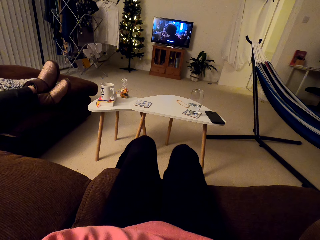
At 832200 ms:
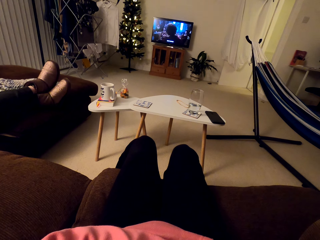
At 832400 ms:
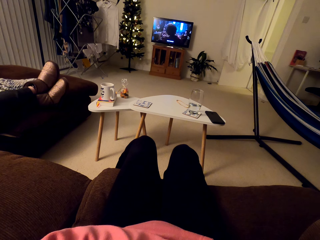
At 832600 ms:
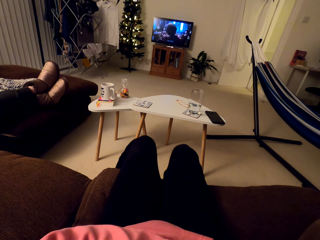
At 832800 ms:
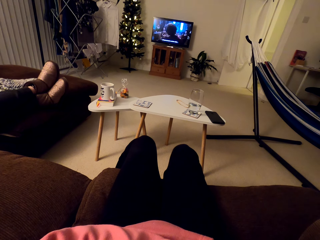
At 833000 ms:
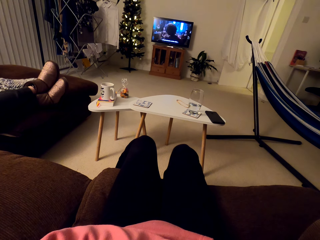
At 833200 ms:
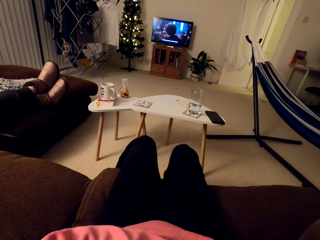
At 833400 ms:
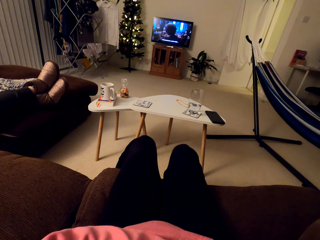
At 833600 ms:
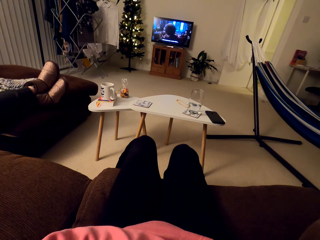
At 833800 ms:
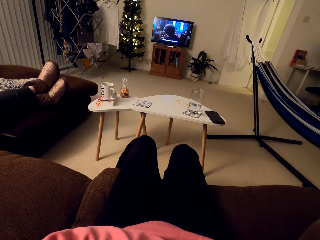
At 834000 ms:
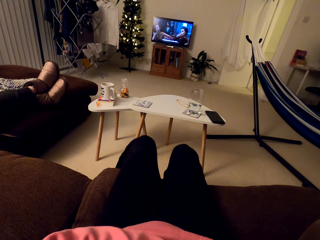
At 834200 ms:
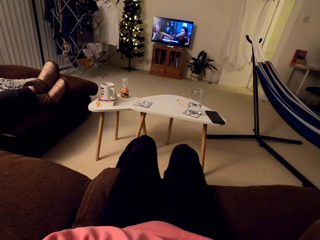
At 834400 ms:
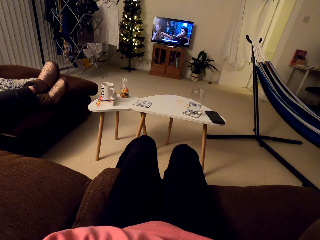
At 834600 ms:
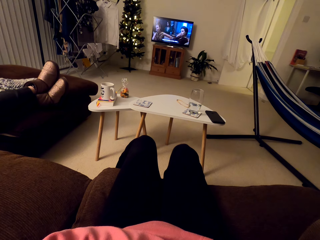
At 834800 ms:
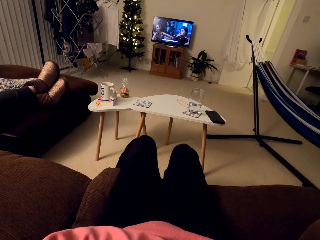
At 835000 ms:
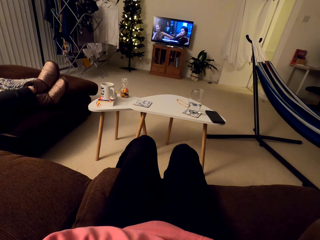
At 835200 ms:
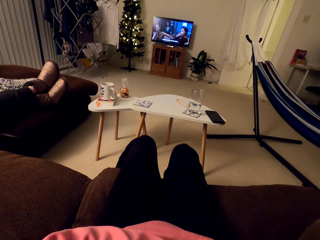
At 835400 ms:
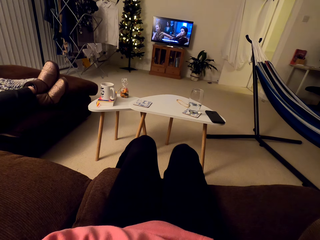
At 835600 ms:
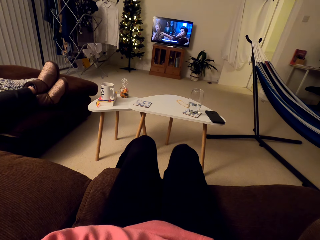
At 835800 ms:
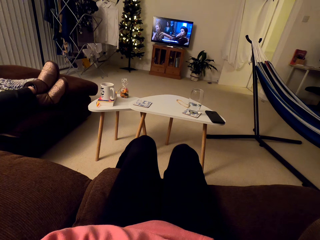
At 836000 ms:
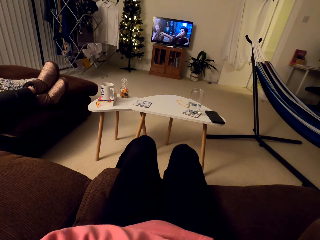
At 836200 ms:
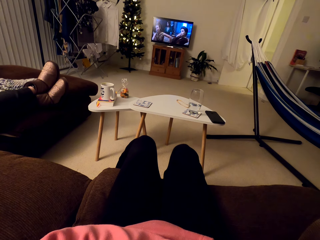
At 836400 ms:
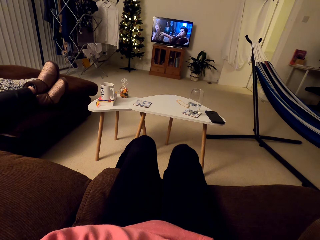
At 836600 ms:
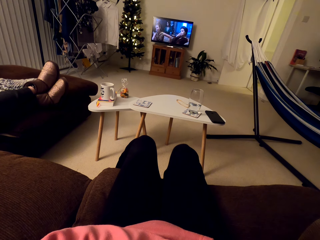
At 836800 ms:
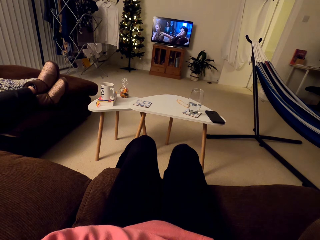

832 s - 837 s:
The camera wearer watches the television.

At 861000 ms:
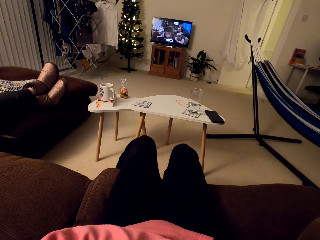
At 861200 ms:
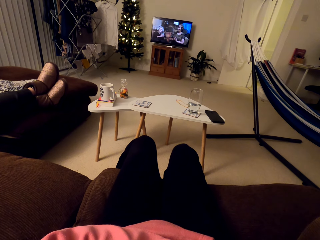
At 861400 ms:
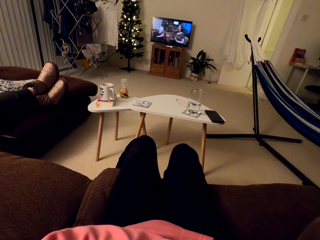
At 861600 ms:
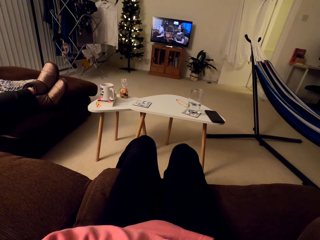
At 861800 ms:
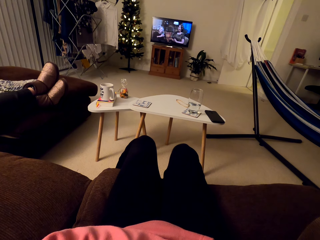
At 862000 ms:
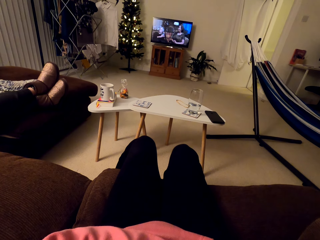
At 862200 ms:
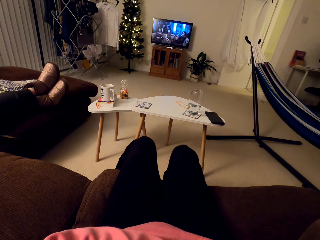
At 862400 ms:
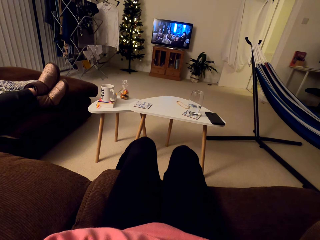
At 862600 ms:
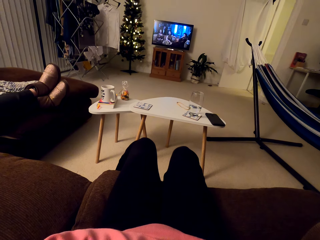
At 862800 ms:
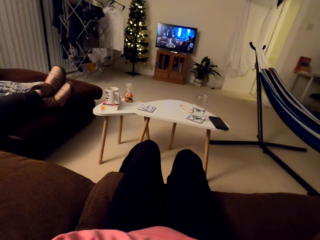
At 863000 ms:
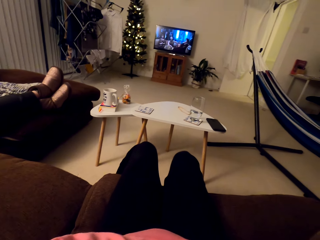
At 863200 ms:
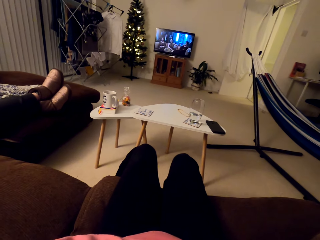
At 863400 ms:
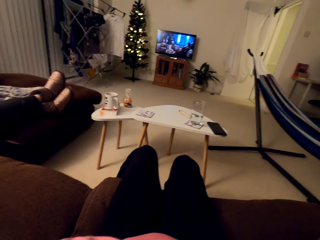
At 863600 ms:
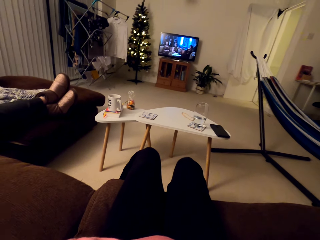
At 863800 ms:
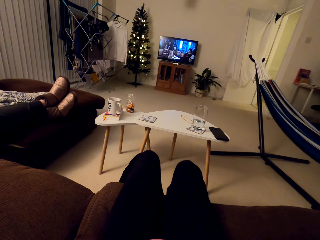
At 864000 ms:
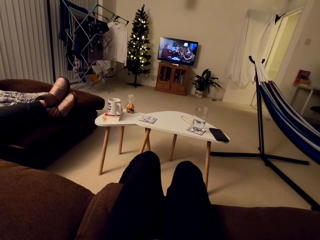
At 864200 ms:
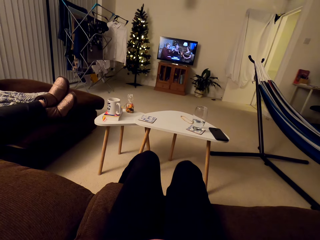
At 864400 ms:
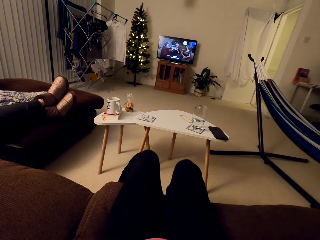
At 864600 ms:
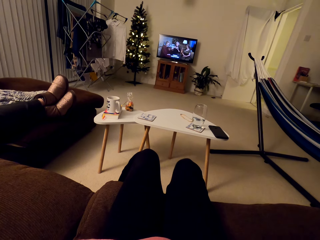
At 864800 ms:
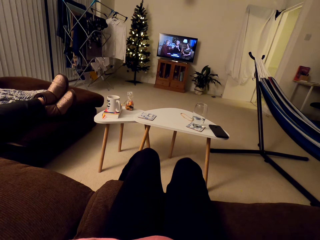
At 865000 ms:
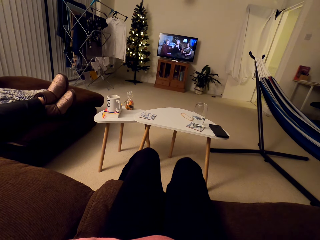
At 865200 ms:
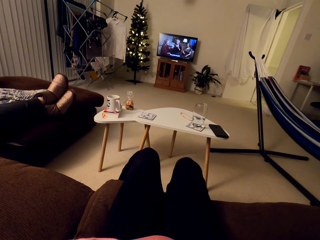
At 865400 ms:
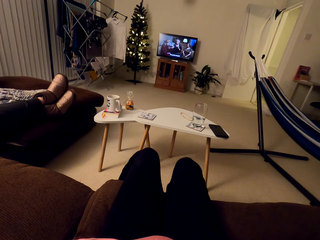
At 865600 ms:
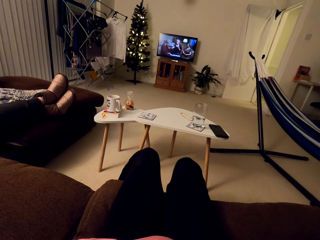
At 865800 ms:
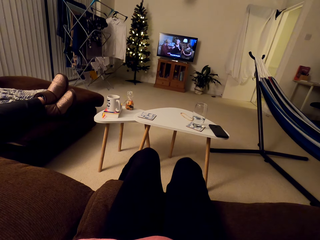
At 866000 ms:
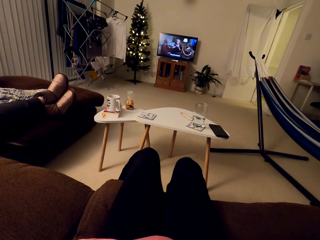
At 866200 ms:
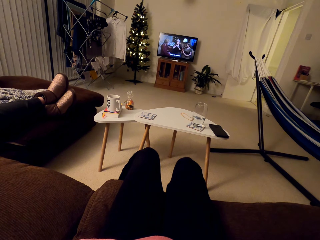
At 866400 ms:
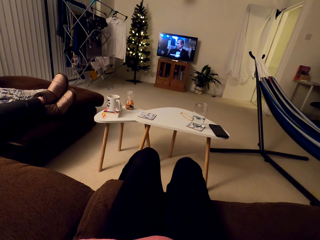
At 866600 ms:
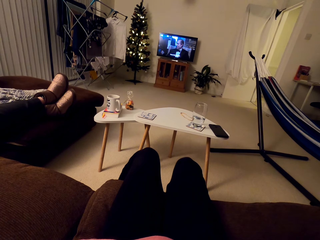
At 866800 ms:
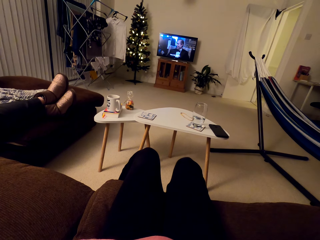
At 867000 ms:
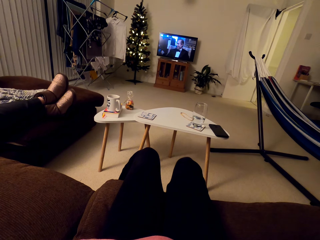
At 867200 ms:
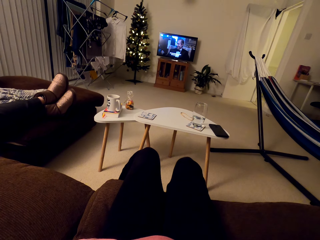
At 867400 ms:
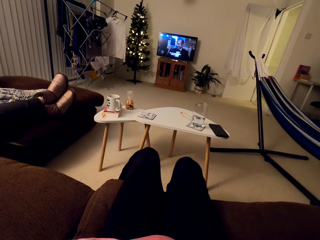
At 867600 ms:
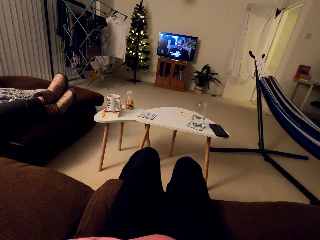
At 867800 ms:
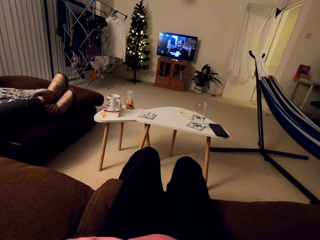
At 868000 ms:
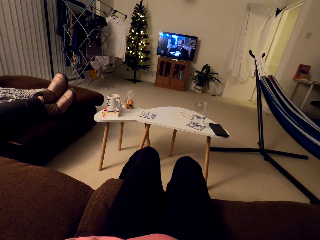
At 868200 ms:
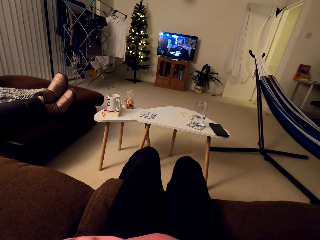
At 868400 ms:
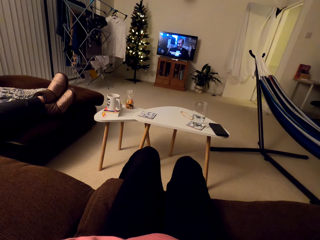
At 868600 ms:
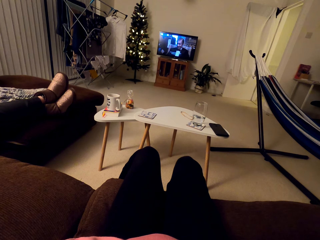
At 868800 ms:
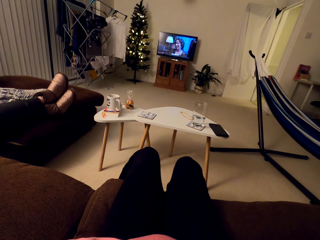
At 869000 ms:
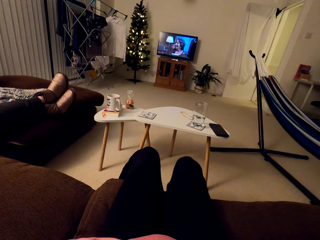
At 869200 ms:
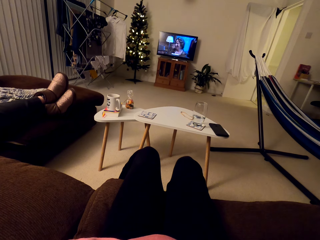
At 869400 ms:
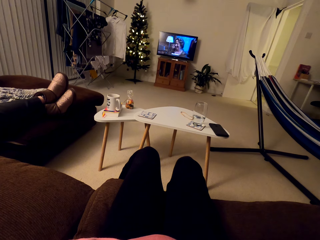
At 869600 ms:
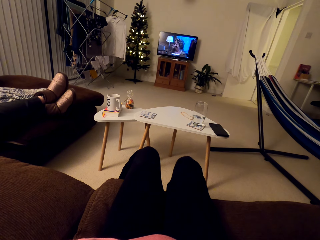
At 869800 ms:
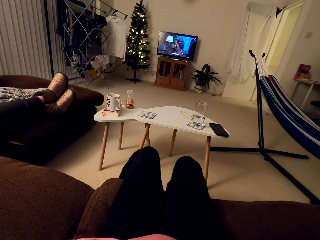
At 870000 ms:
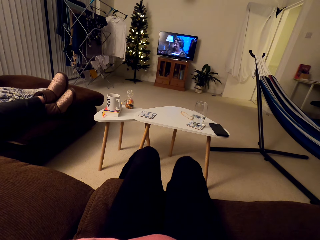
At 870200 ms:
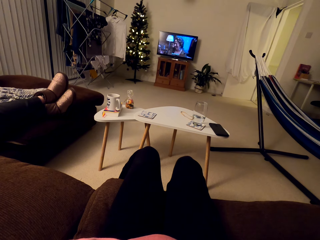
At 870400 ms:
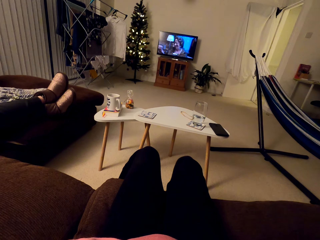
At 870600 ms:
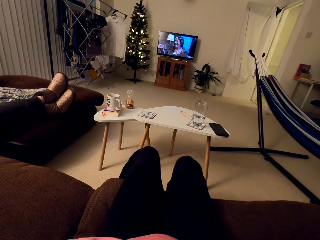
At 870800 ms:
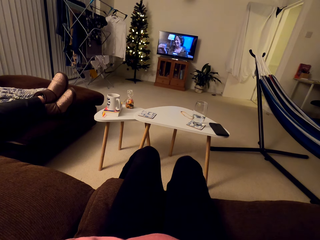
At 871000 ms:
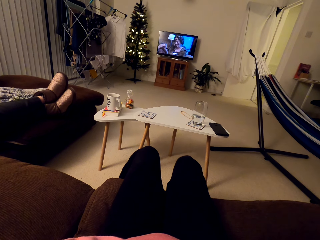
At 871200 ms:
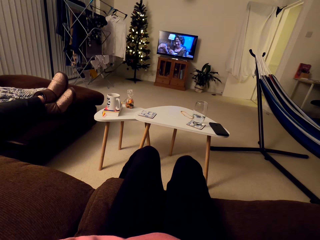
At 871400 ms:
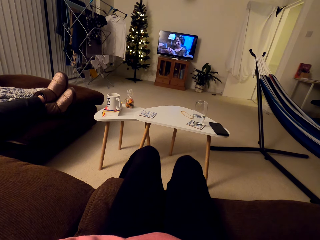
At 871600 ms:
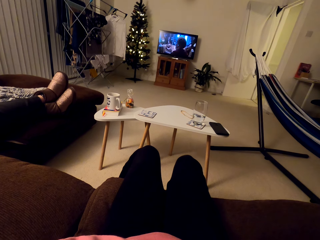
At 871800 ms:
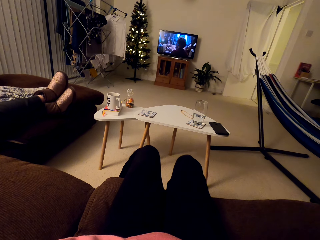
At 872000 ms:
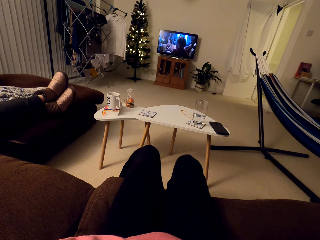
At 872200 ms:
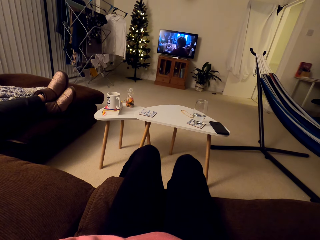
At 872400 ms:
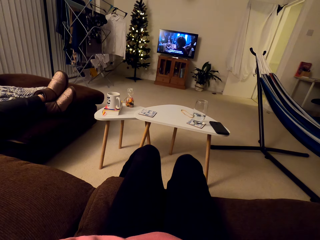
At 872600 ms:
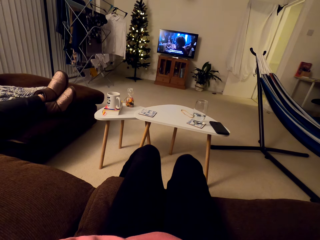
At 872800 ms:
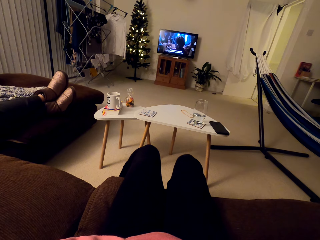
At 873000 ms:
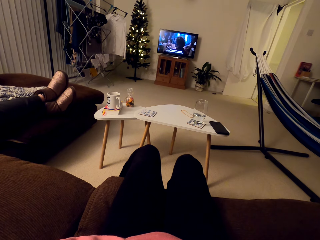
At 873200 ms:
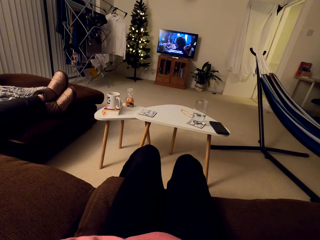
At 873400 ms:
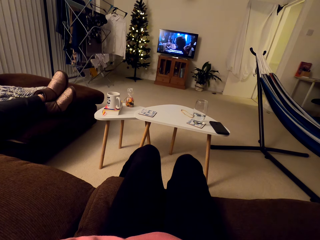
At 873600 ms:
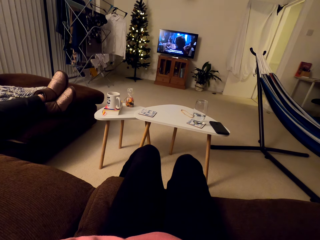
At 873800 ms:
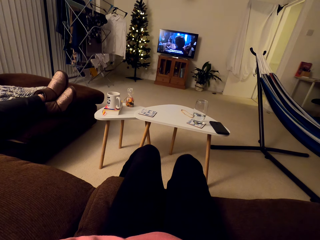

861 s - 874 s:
The camera wearer speaks to a person. They watch TV and interact with the person. They watch the television.
